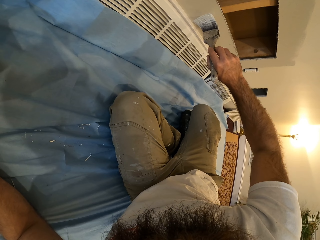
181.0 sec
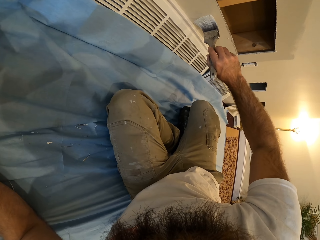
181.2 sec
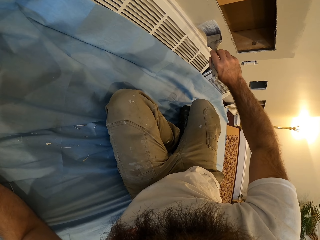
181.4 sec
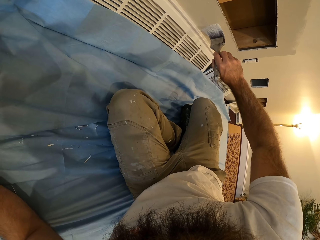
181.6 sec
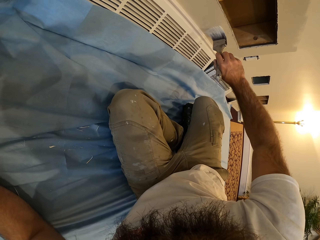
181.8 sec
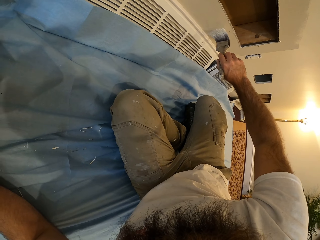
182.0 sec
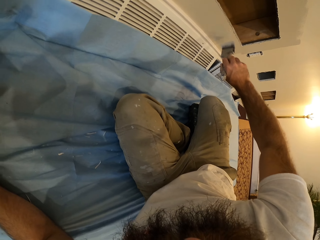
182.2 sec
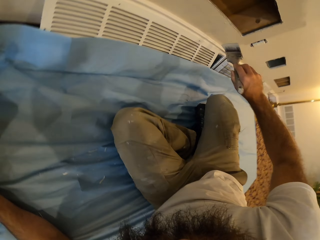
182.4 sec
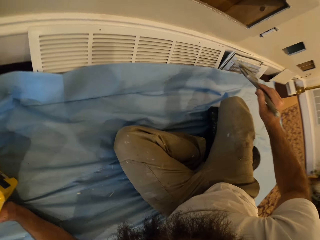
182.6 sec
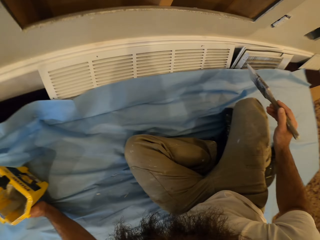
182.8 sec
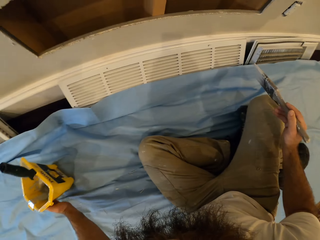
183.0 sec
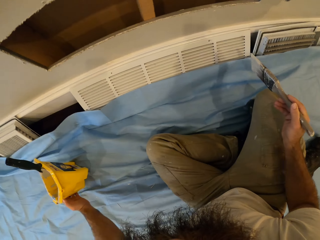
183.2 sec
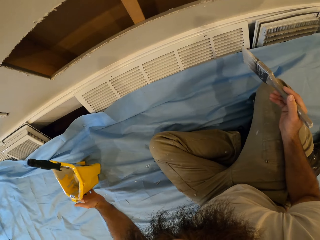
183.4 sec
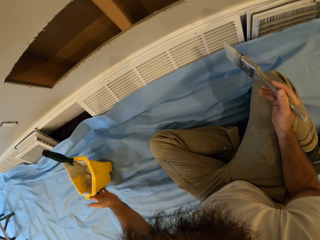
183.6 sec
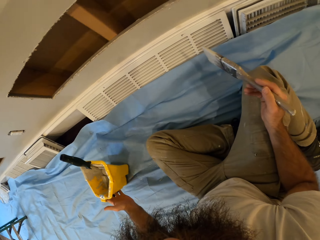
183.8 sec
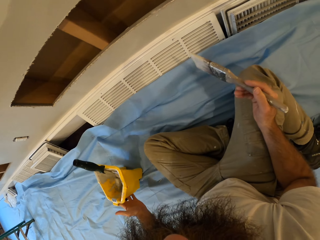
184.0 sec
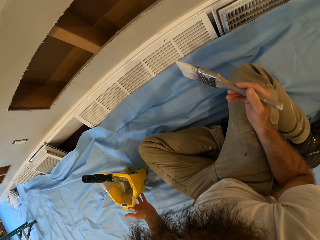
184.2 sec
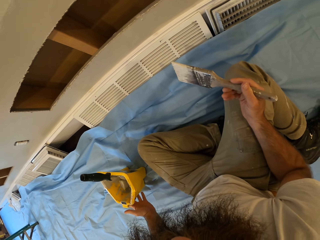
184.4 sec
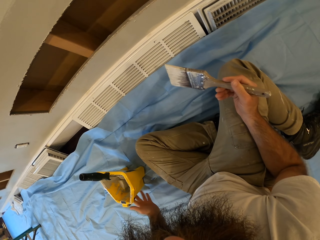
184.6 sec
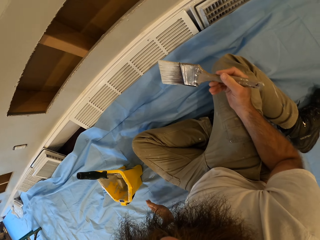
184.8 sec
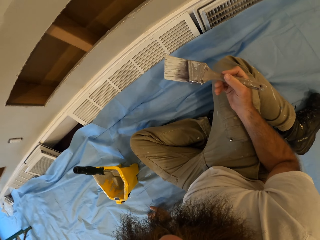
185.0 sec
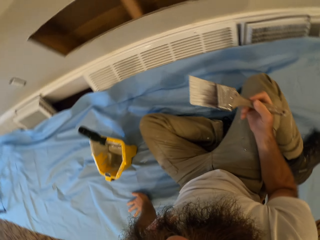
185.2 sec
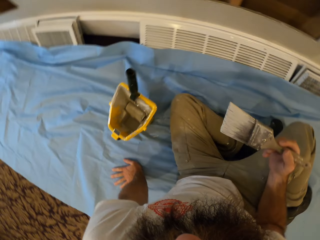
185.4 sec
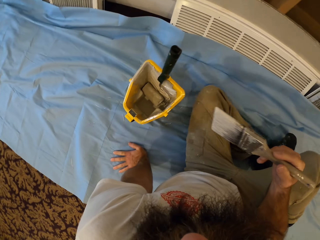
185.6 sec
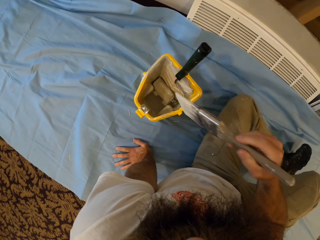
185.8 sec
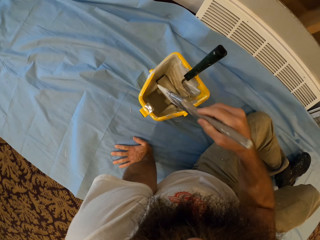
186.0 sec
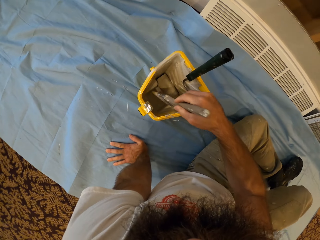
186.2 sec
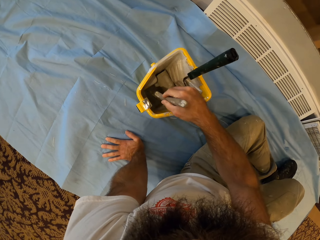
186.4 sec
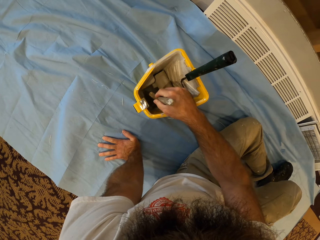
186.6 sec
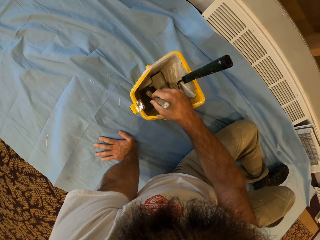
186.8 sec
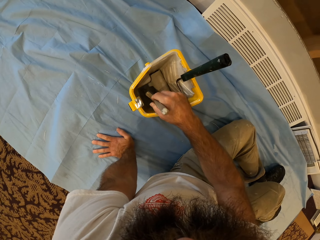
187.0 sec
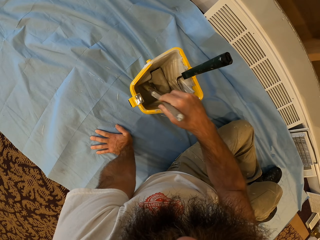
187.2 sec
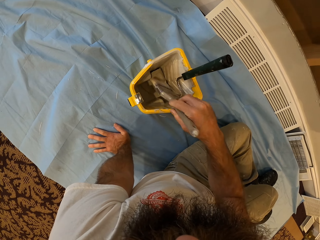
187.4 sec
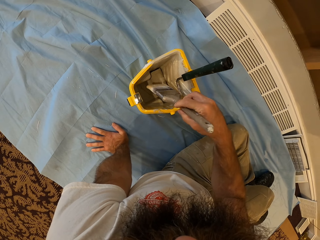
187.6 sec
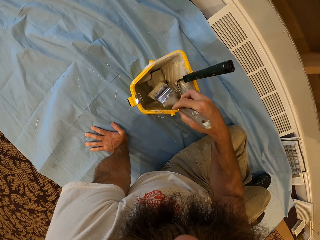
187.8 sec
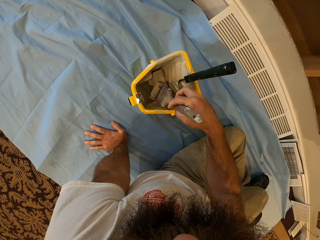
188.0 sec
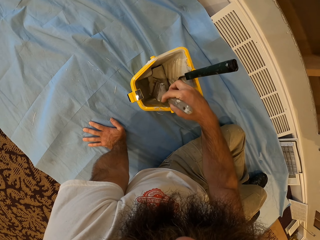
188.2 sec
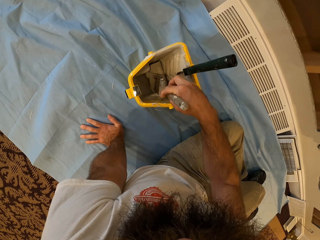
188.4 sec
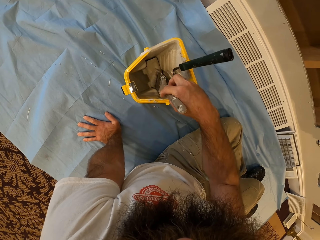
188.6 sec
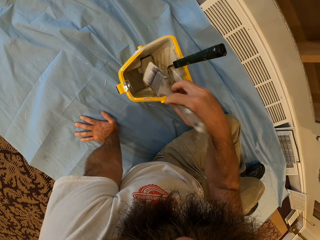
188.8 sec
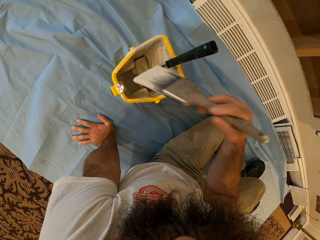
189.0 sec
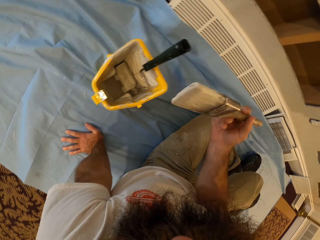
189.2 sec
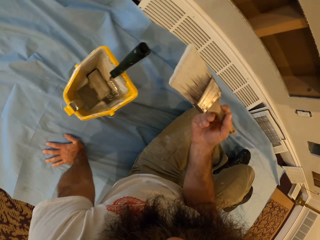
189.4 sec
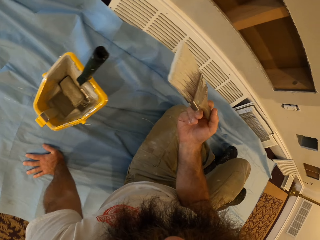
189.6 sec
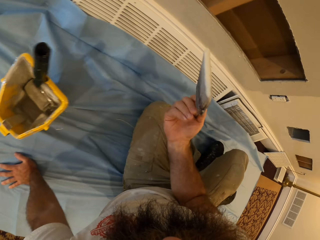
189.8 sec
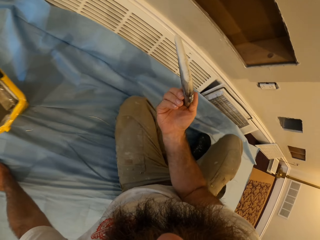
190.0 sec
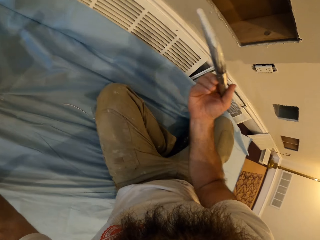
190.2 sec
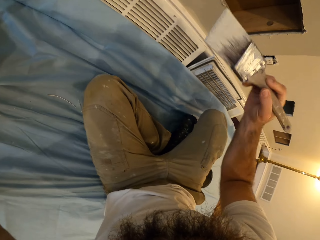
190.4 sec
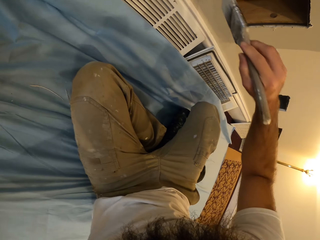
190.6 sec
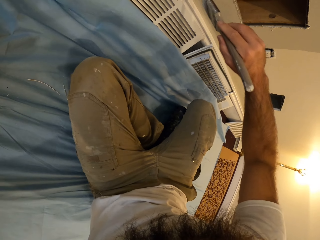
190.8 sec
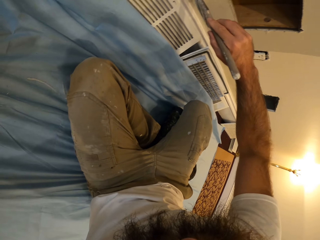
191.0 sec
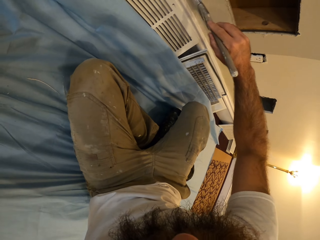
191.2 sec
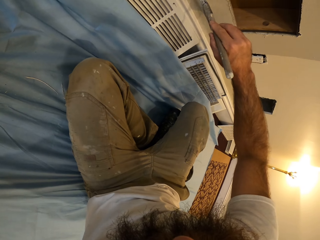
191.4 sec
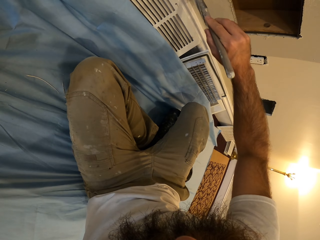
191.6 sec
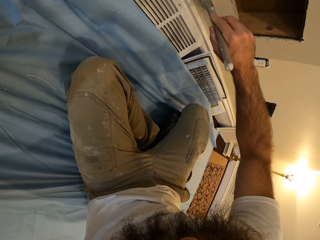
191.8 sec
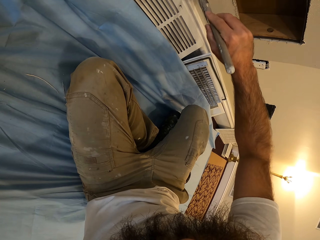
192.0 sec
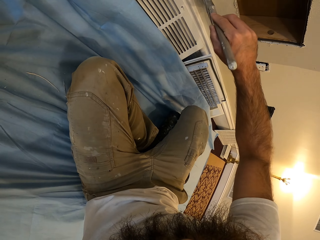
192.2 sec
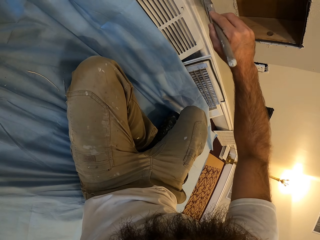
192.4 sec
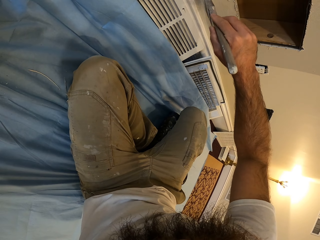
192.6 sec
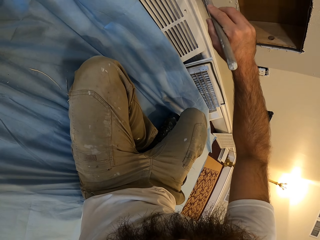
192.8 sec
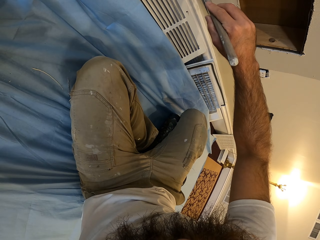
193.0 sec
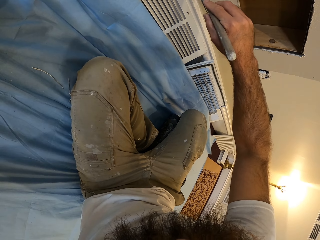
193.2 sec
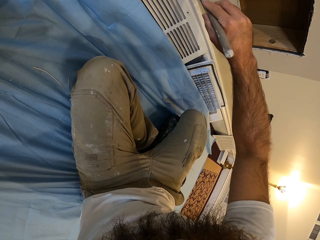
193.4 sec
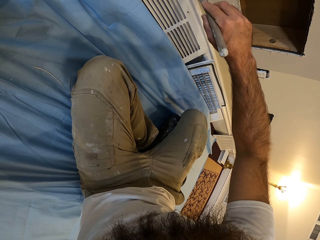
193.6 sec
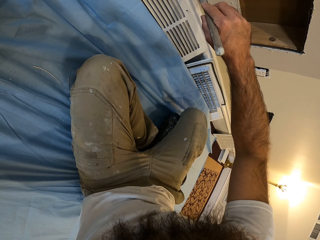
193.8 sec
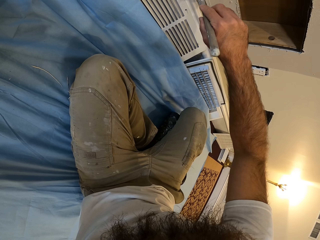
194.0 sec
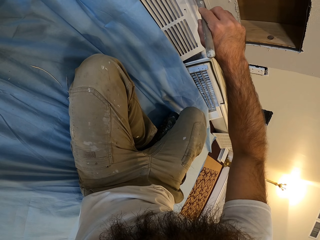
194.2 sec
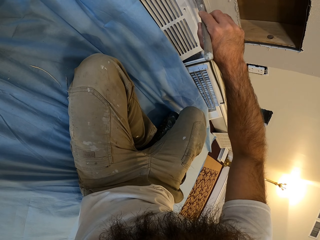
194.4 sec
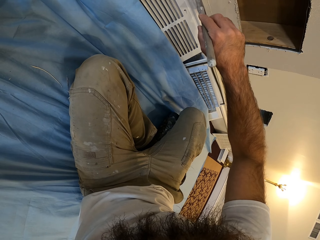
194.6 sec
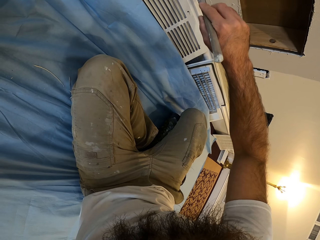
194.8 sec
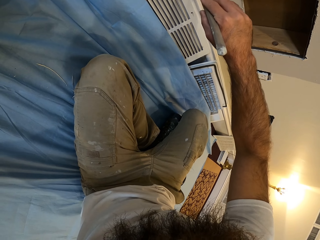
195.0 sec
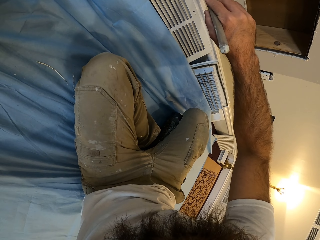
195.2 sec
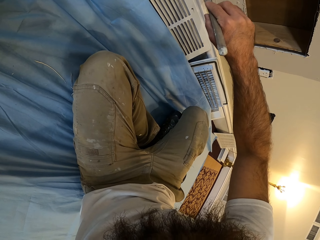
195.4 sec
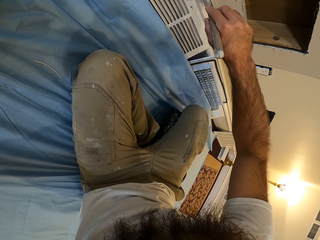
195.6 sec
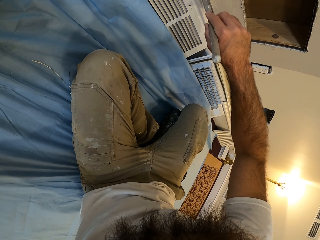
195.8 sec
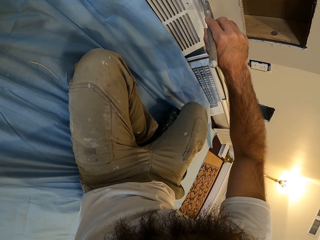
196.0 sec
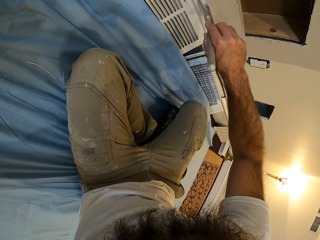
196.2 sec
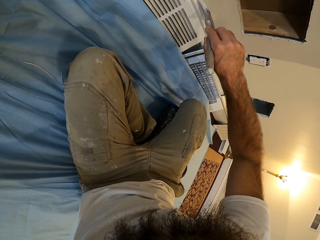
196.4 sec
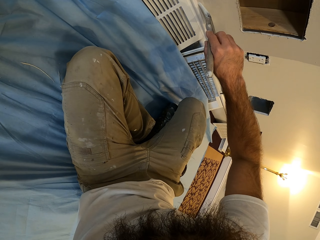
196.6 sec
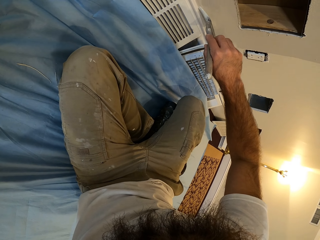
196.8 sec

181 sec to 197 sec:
The camera wearer removes the brush in his right hand from the wall. He moves the paint bucket with his left hand. He dips the brush in his right hand in the paint bucket. He places the brush in his right hand on the roller brush in the paint bucket. He removes the brush in his right hand from the paint bucket. He paints the wall with the brush in his right hand.

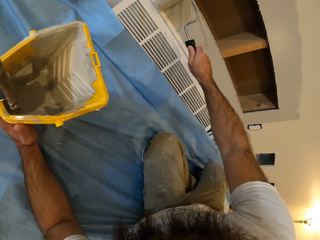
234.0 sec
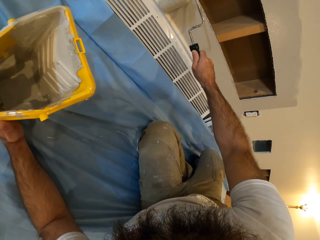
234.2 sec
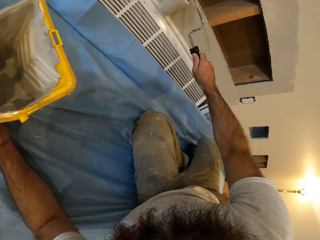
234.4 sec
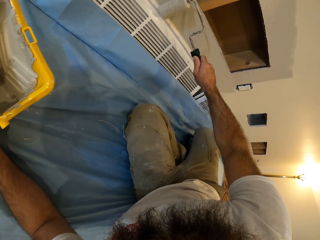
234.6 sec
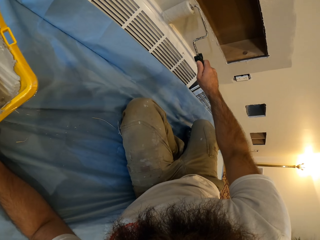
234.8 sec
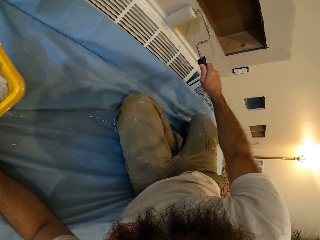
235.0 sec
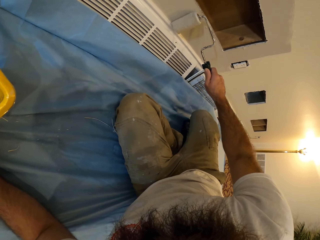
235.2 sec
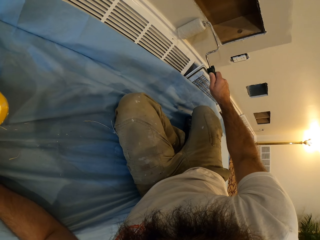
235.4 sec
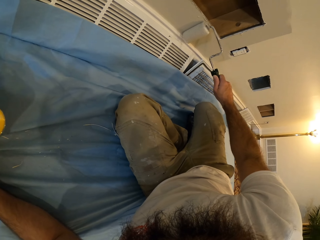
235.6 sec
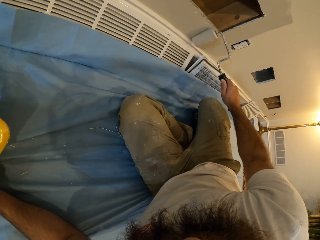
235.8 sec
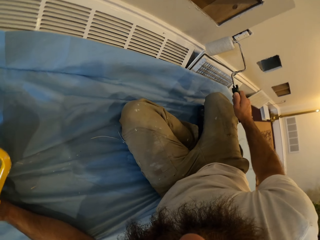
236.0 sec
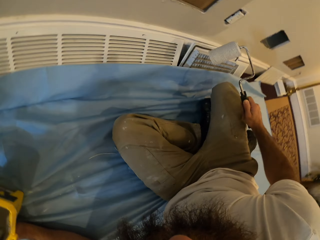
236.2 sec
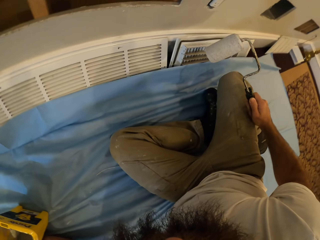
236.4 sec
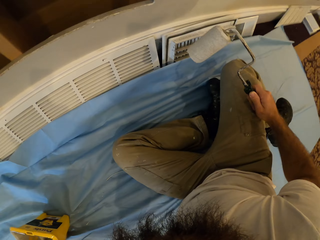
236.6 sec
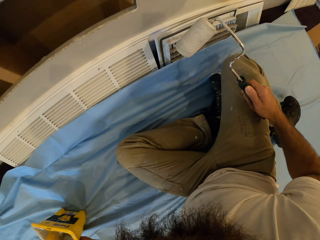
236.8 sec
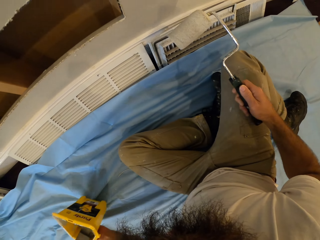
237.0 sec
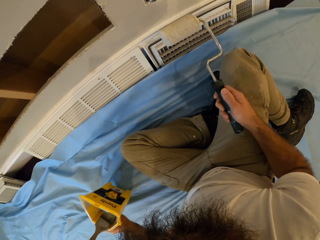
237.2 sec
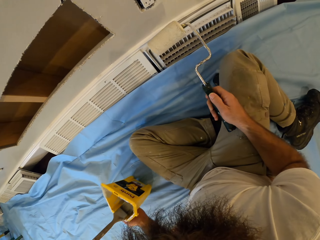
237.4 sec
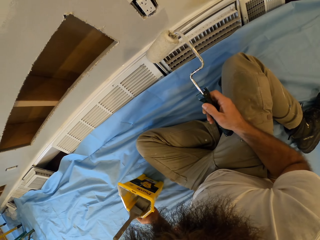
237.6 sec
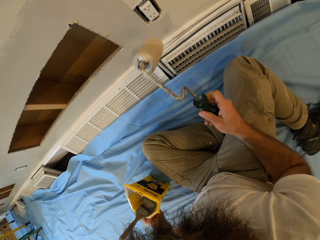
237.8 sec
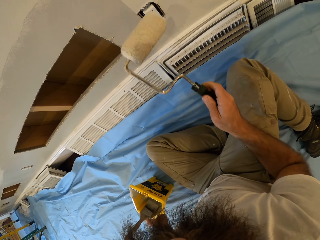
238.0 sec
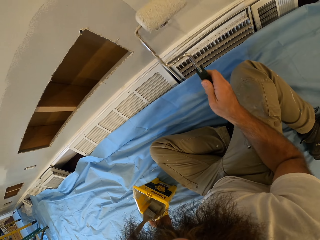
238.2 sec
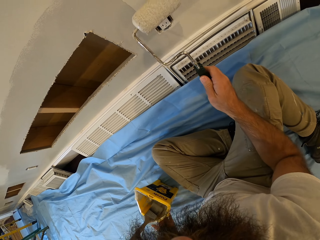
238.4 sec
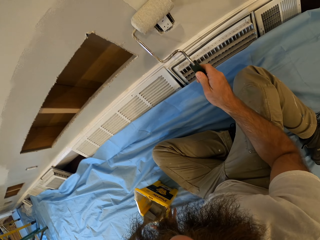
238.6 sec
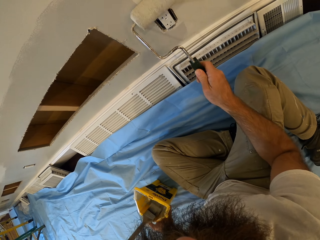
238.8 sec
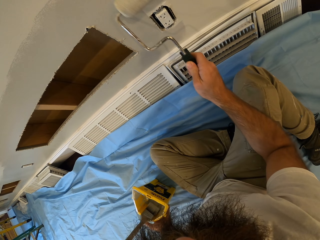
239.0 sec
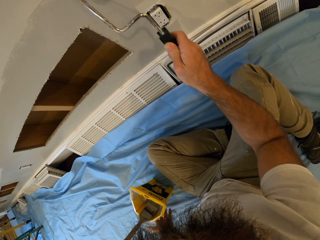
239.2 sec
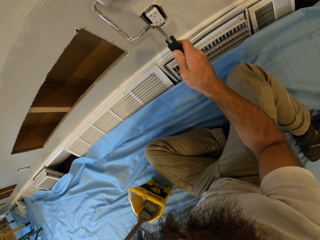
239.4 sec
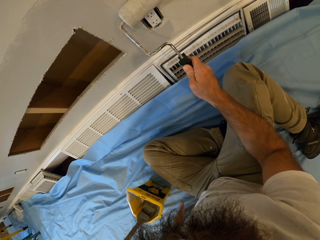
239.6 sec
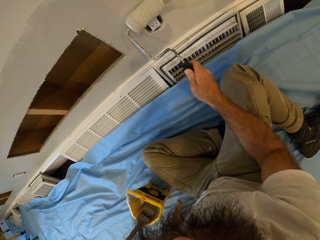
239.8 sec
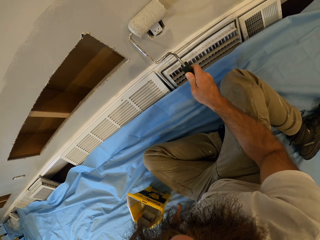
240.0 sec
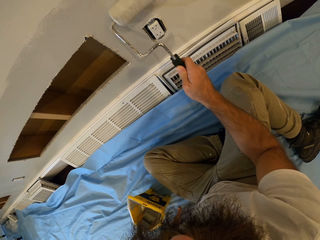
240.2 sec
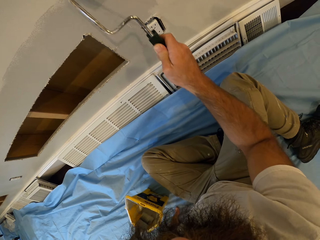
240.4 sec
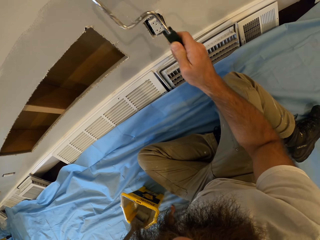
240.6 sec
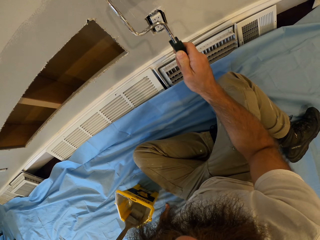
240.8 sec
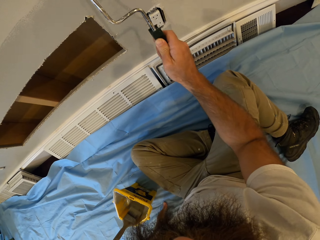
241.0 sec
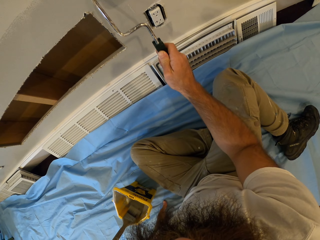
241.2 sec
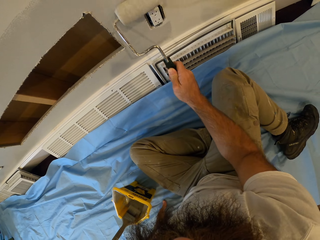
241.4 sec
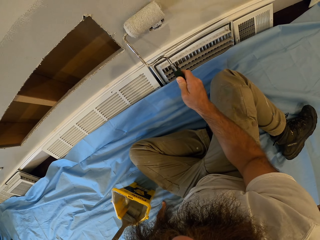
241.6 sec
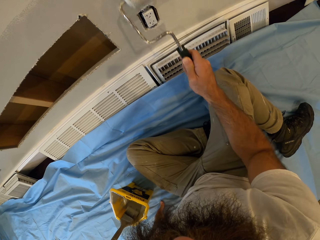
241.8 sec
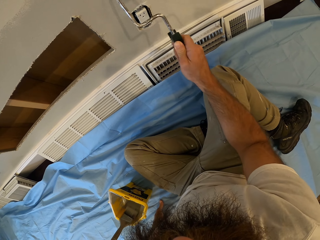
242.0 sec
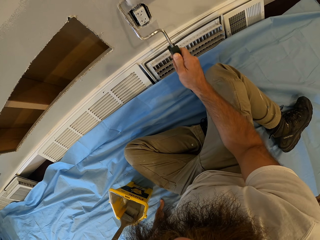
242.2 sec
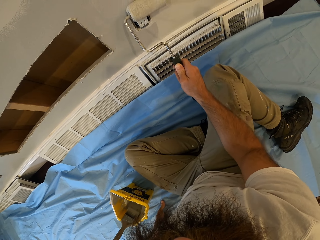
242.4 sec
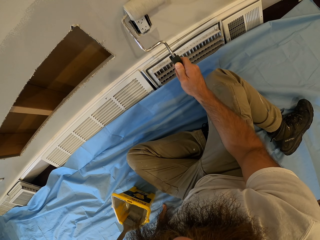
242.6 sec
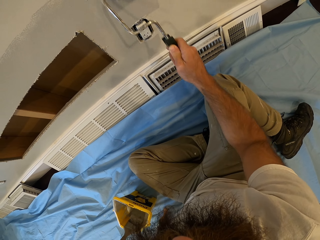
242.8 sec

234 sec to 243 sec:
The camera wearer removes the roller brush in his right hand from the wall. He moves the paint bucket with his left hand. He paints the wall with the roller brush in his right hand.
